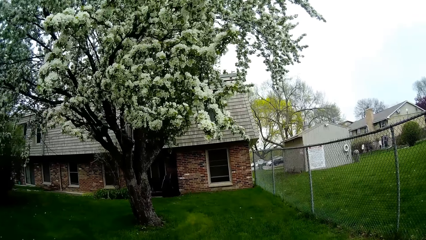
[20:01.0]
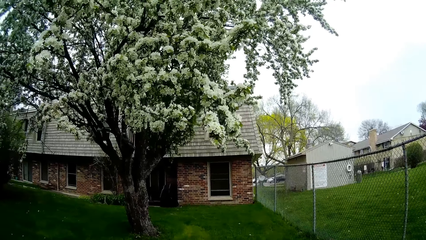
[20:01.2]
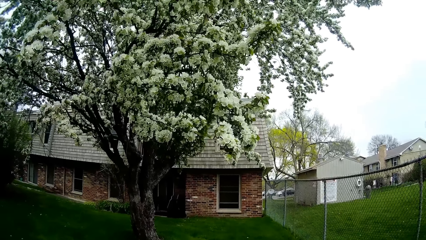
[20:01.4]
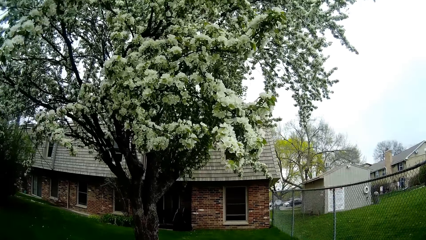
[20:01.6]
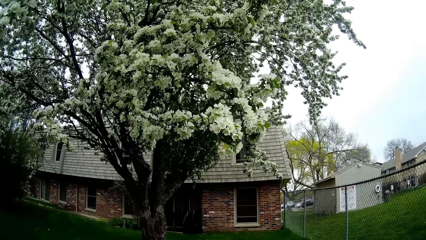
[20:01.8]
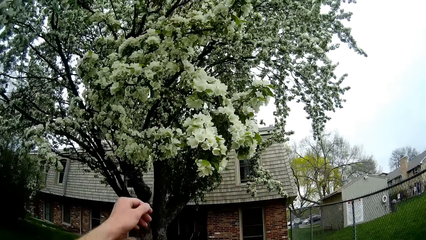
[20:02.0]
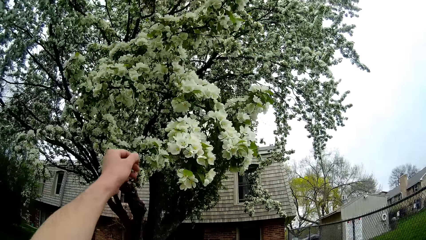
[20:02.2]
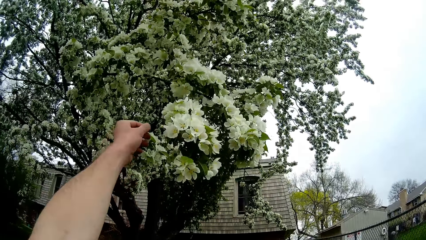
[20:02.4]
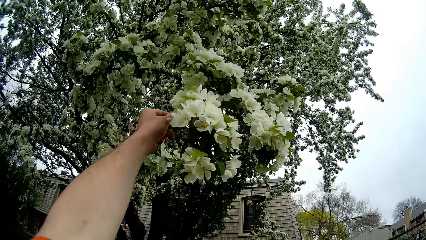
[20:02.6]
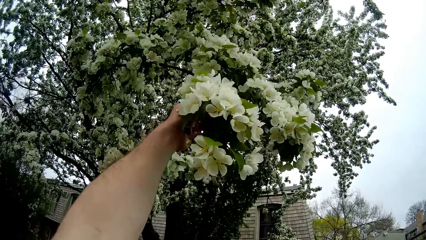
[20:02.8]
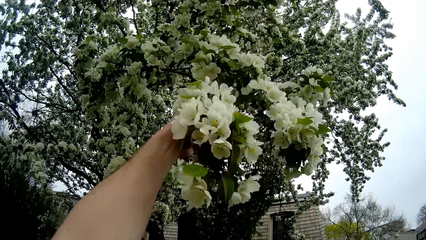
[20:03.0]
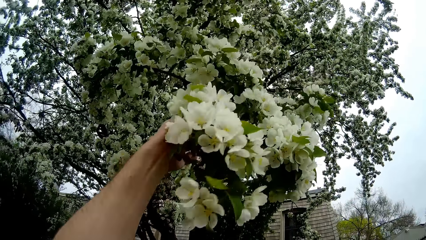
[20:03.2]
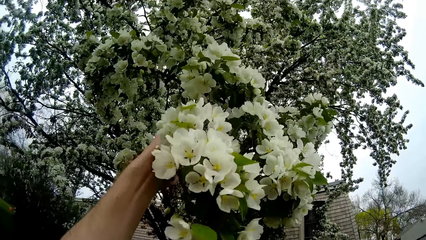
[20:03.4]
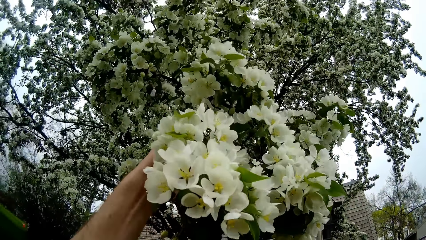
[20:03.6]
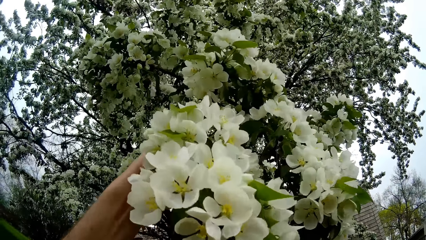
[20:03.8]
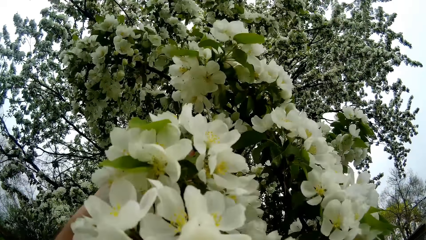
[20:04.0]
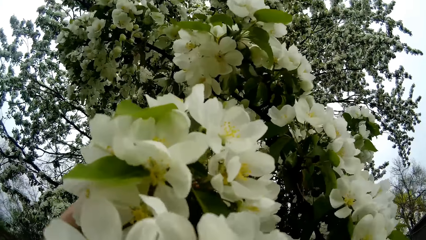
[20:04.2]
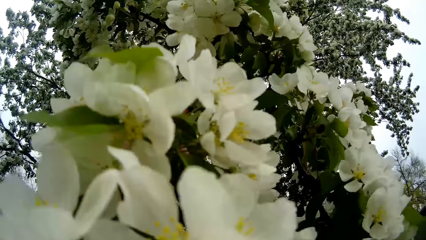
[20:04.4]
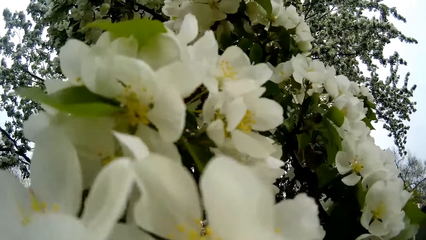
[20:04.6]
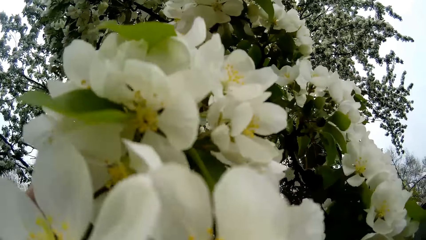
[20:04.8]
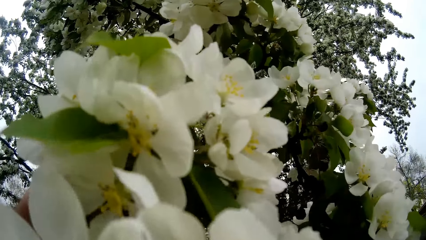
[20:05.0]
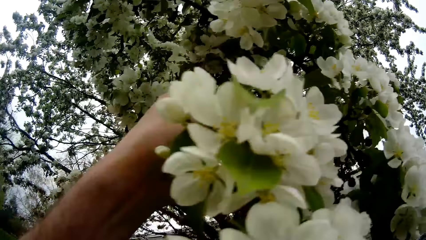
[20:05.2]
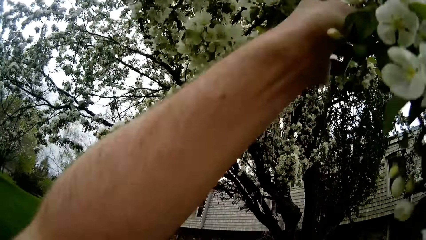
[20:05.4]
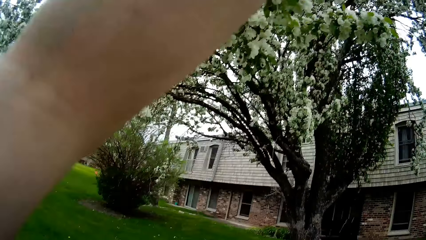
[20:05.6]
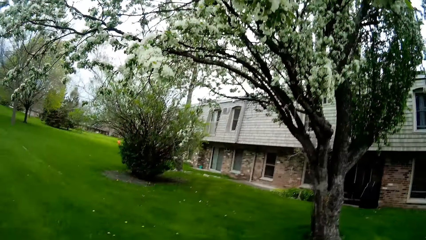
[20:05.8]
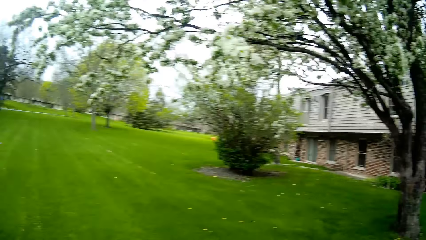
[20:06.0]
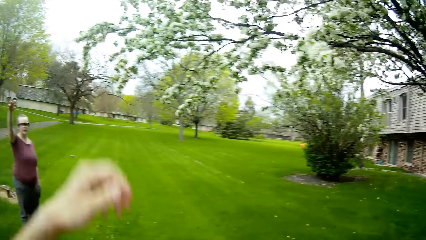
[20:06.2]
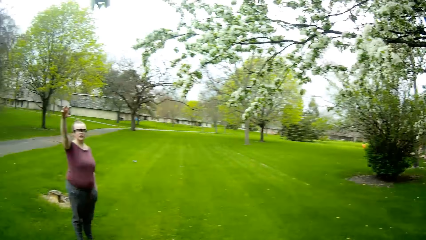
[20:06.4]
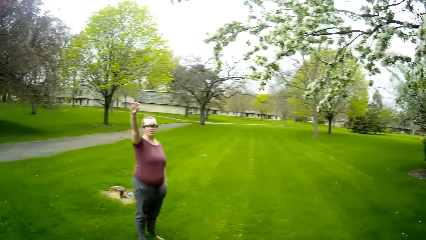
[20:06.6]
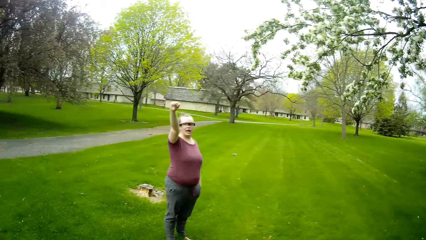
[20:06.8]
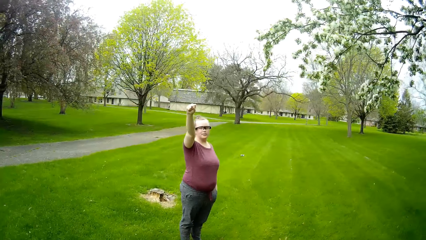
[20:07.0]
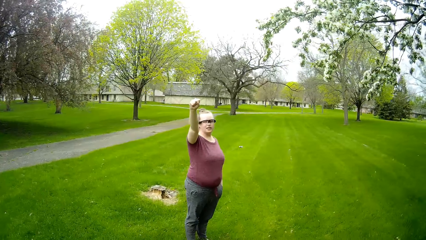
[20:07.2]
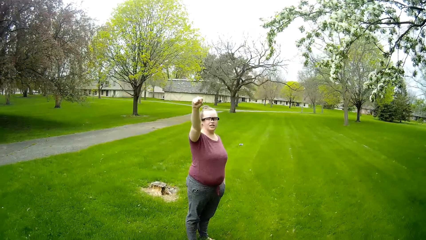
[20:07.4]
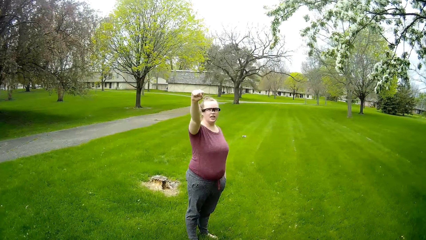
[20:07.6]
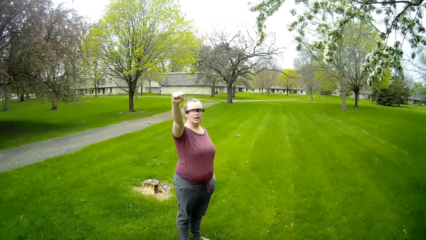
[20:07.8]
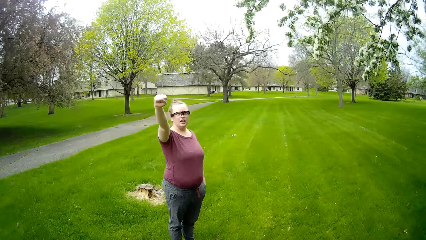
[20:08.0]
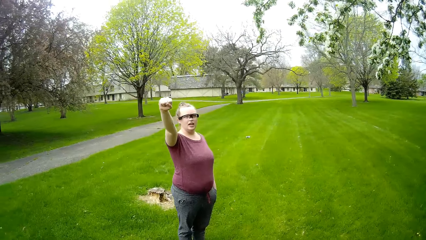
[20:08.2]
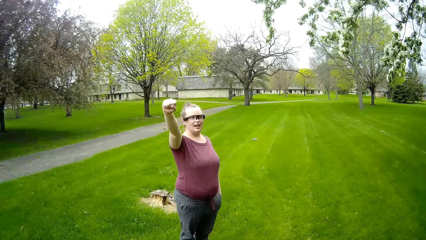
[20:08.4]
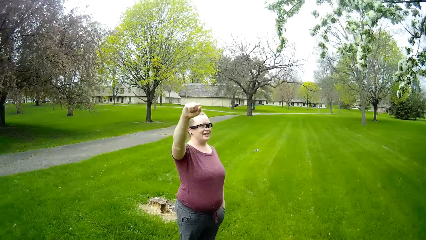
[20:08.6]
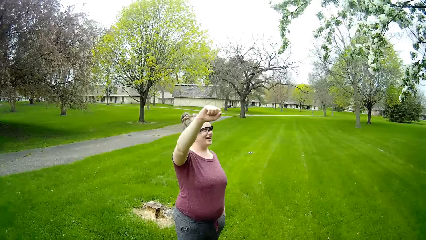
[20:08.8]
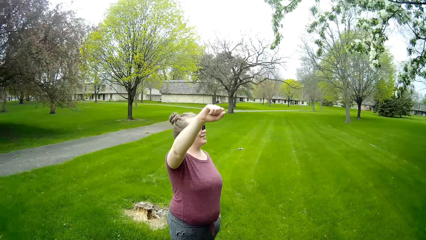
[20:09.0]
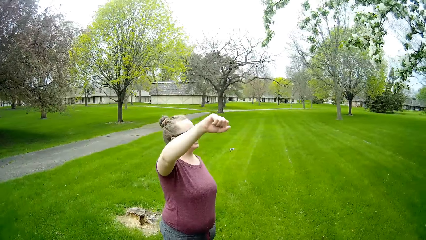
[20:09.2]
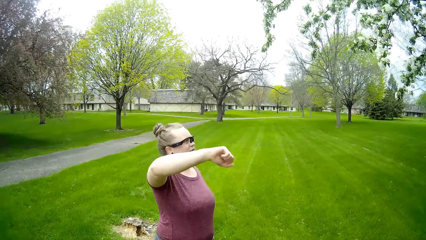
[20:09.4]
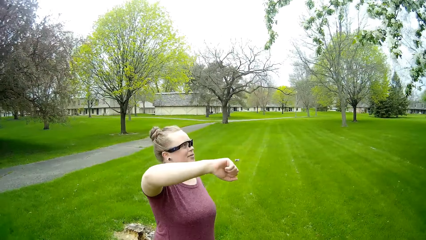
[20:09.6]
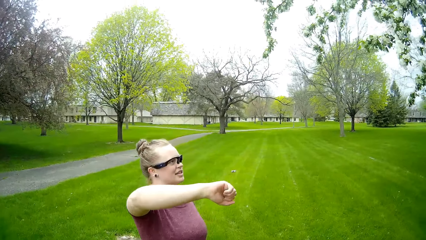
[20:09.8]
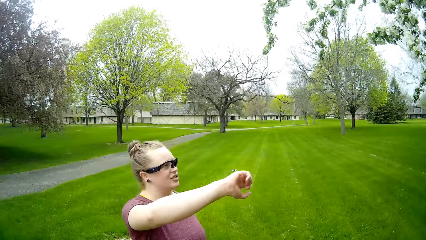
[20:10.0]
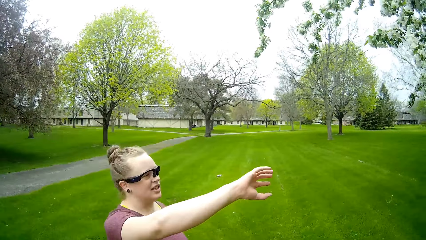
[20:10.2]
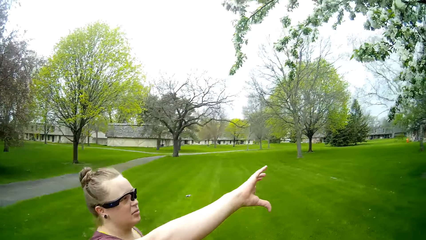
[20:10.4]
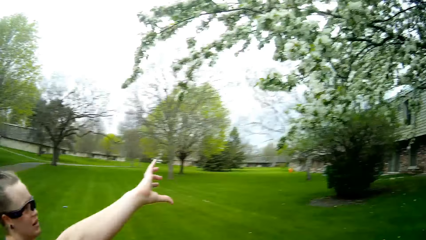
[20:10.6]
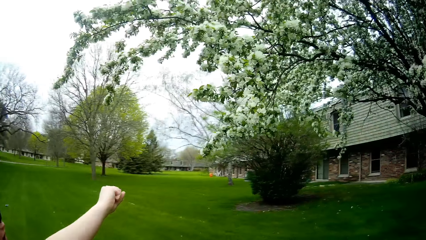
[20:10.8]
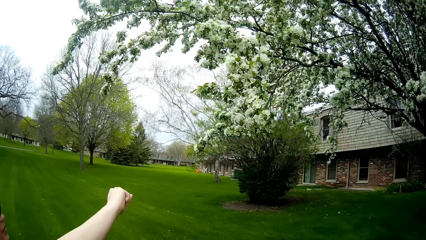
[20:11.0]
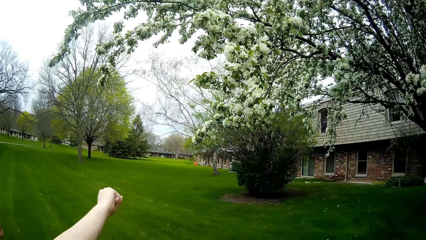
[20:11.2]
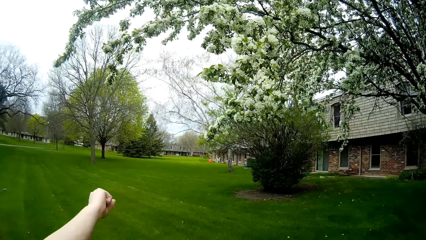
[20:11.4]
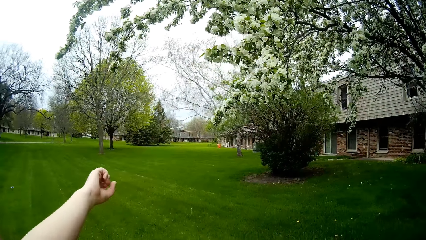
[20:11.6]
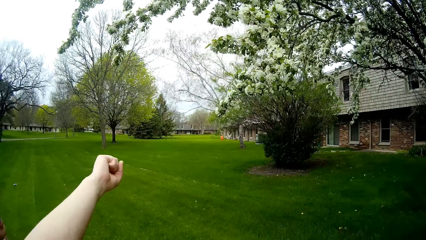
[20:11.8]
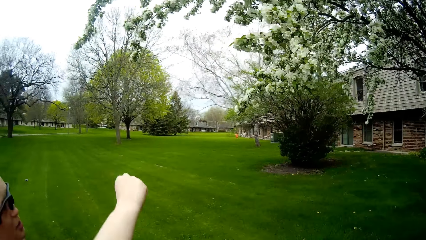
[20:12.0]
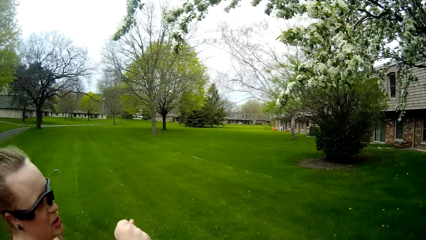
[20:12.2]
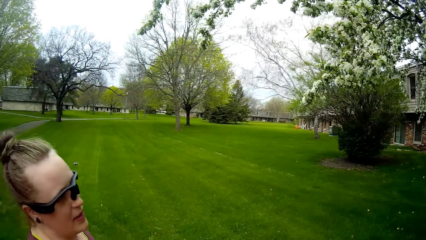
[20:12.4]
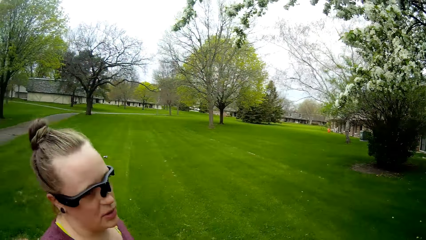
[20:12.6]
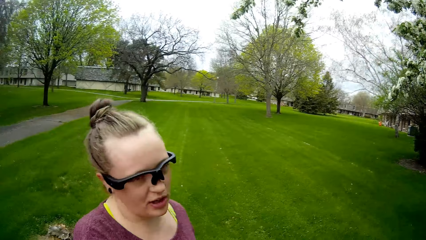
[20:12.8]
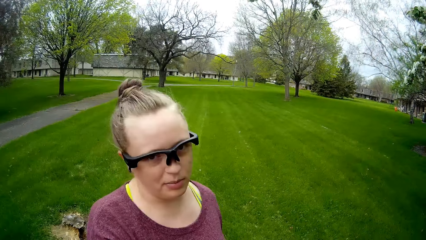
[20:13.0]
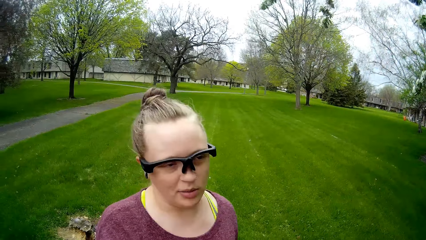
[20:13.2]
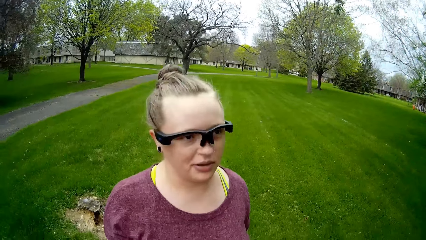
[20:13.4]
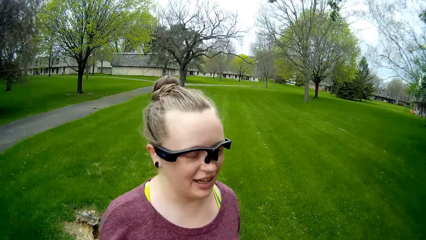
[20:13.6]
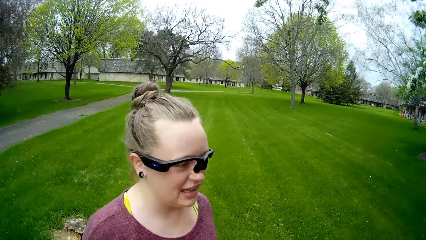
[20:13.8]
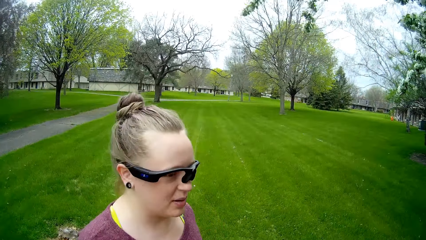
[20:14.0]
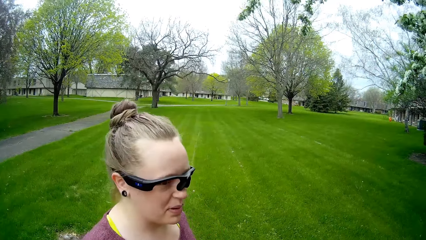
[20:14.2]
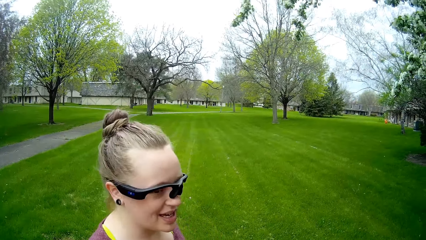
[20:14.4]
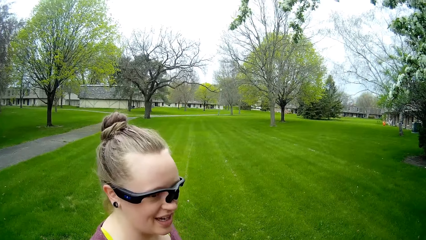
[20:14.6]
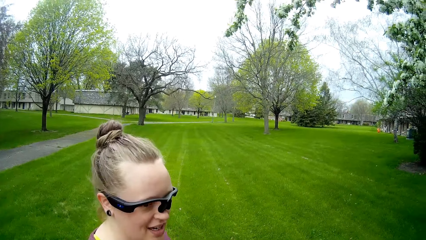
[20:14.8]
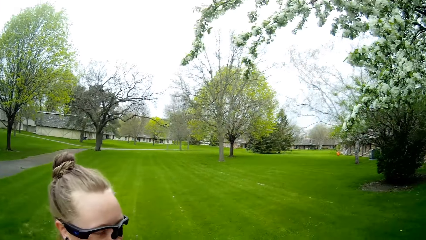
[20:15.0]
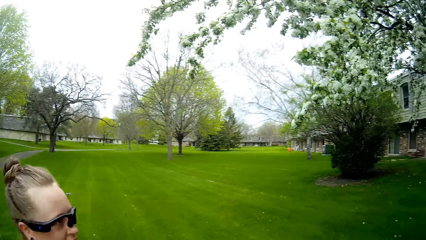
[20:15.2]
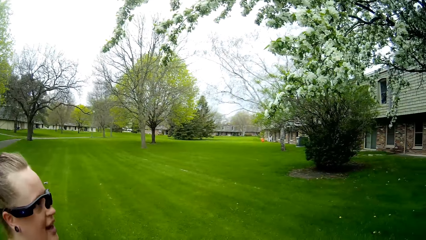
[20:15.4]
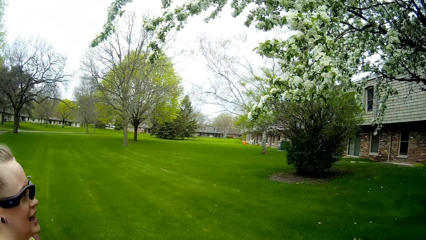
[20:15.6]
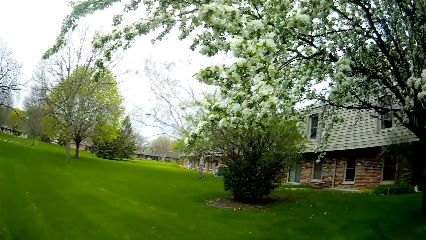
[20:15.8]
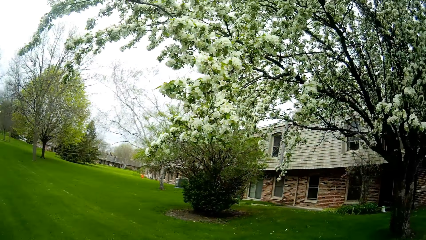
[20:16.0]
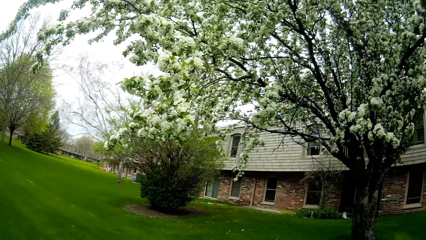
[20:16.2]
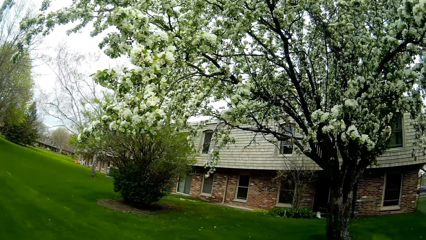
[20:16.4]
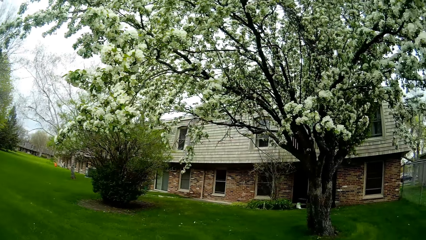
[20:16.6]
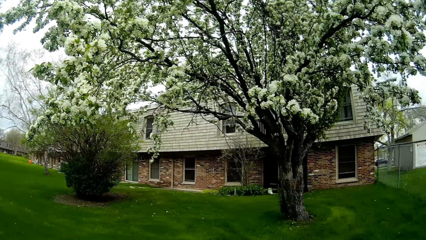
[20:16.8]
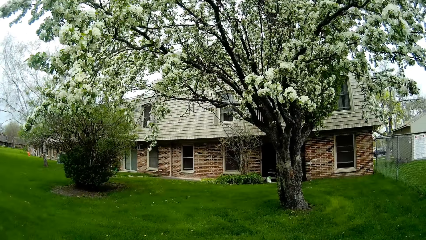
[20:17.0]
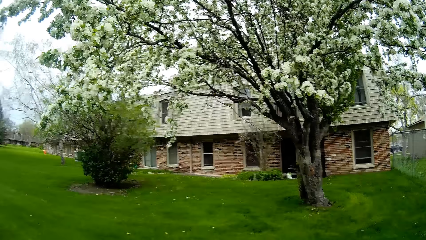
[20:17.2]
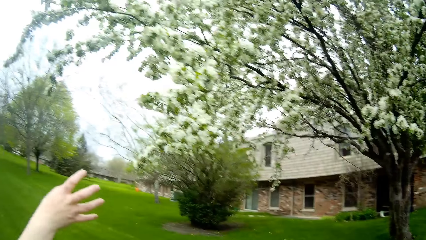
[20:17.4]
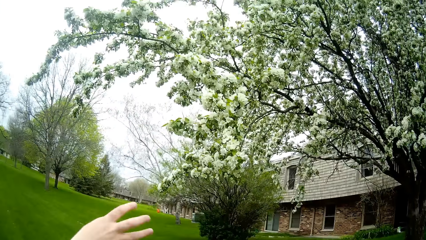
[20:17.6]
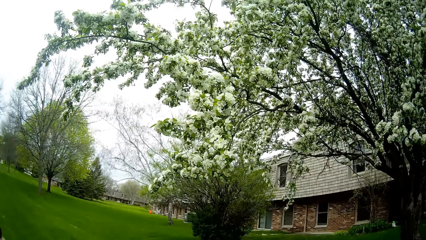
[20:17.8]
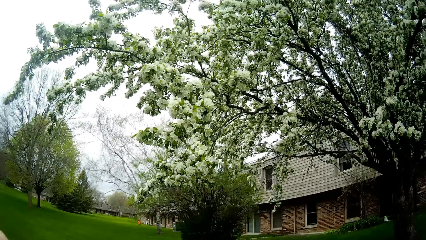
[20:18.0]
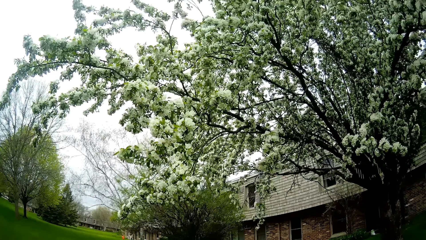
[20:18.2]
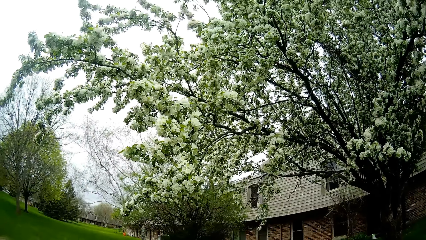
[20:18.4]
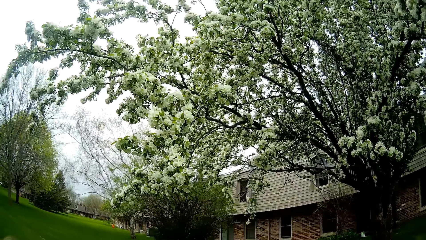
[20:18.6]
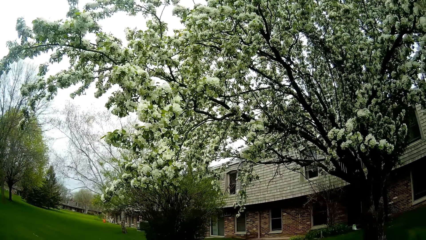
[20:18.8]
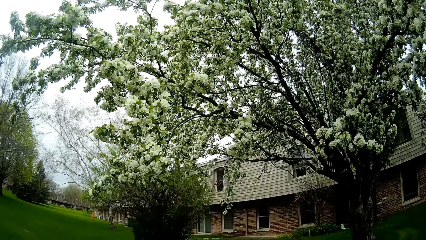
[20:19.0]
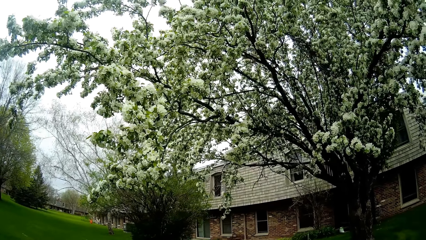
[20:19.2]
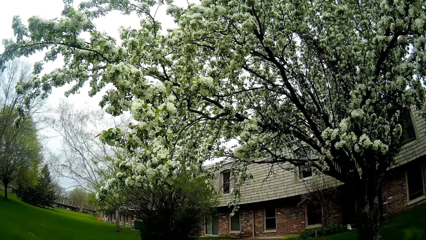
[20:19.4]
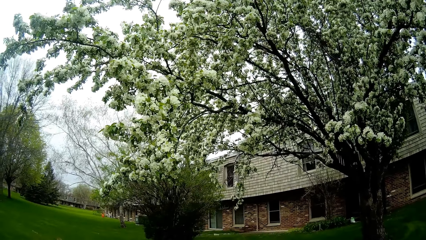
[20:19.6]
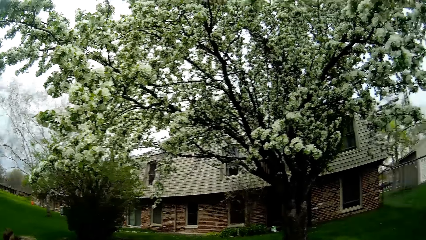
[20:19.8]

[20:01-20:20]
The camera wearer holds a flower with his left hand. He grabs some flowers from the tree.
